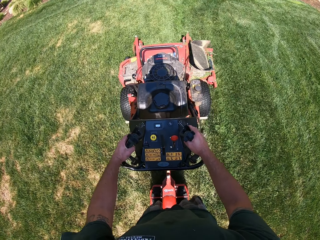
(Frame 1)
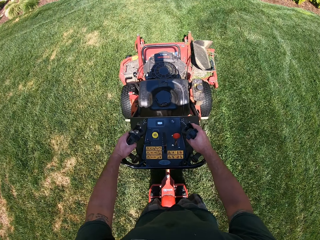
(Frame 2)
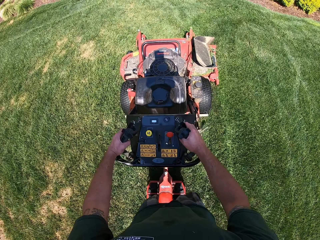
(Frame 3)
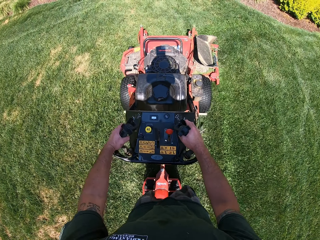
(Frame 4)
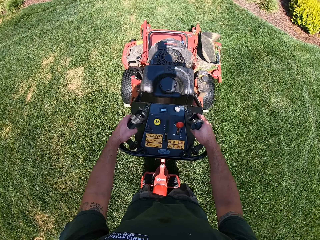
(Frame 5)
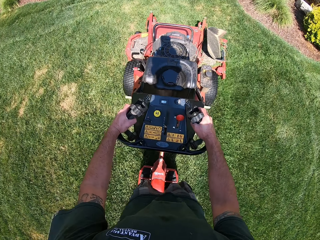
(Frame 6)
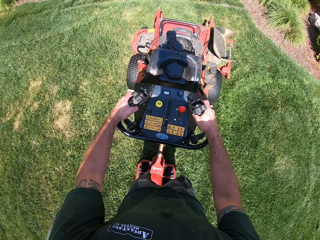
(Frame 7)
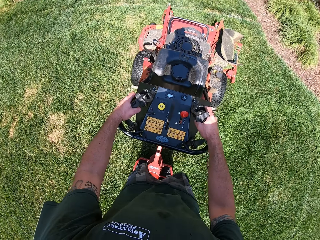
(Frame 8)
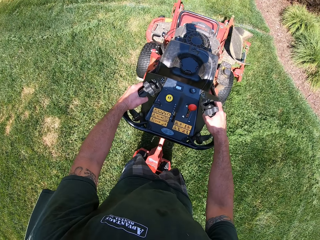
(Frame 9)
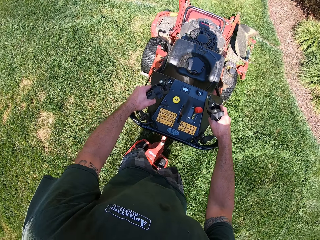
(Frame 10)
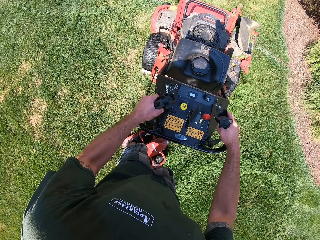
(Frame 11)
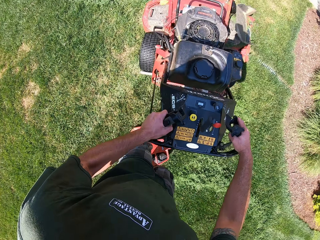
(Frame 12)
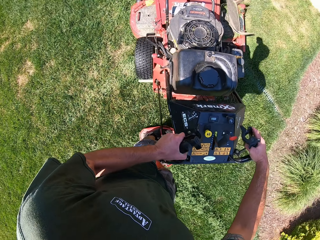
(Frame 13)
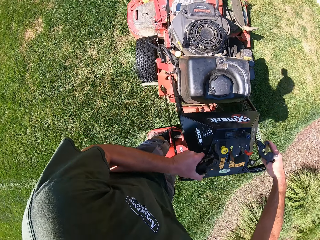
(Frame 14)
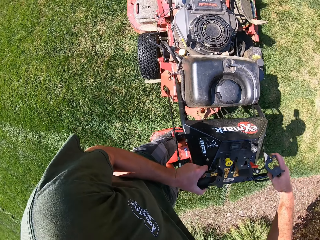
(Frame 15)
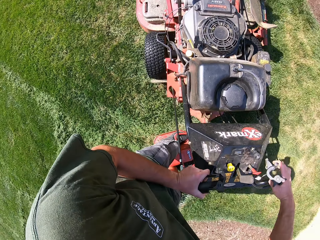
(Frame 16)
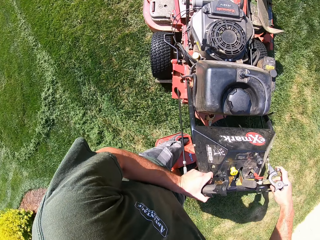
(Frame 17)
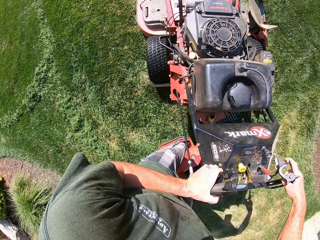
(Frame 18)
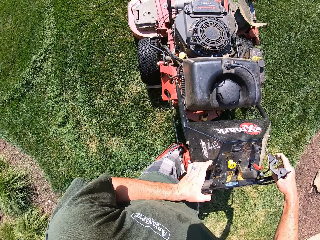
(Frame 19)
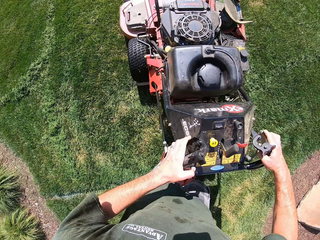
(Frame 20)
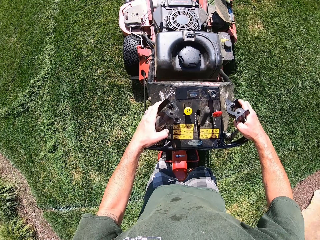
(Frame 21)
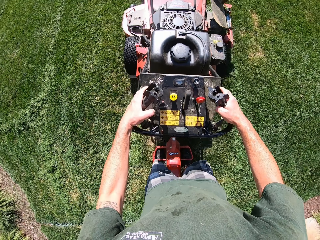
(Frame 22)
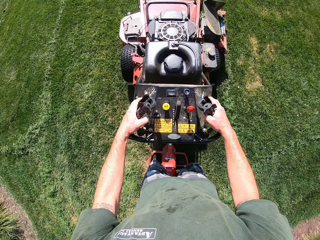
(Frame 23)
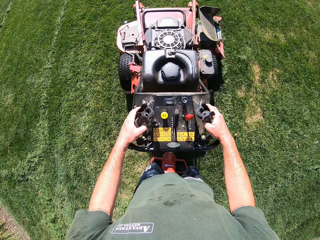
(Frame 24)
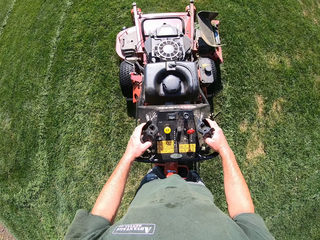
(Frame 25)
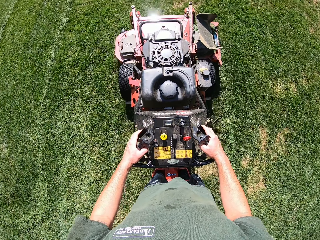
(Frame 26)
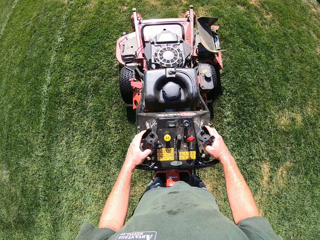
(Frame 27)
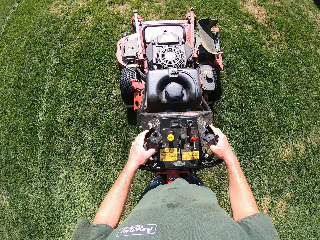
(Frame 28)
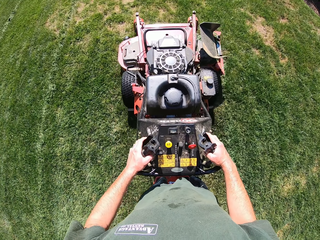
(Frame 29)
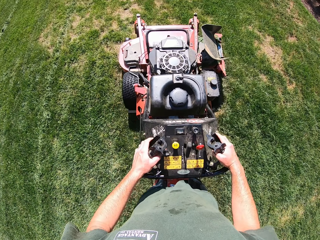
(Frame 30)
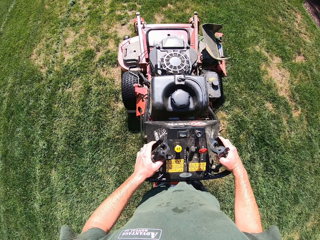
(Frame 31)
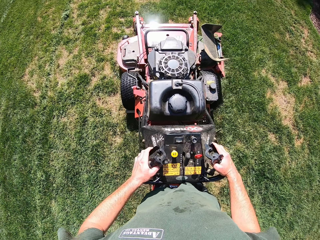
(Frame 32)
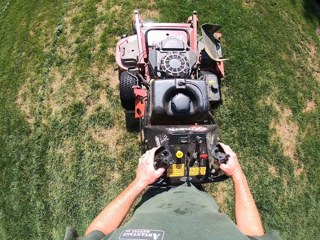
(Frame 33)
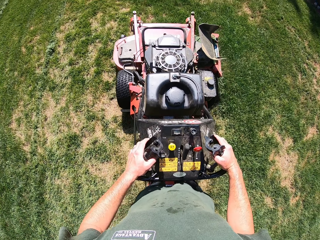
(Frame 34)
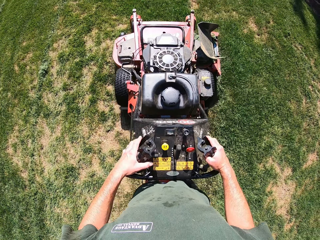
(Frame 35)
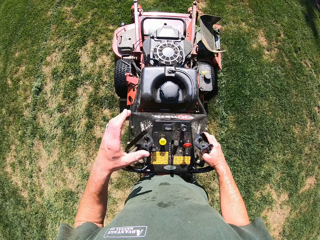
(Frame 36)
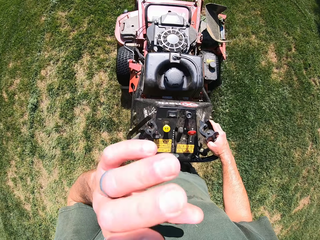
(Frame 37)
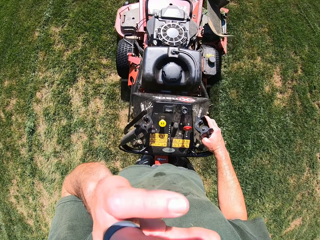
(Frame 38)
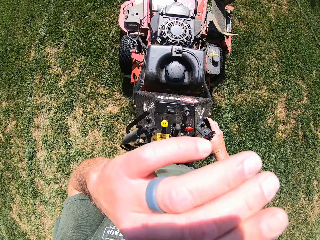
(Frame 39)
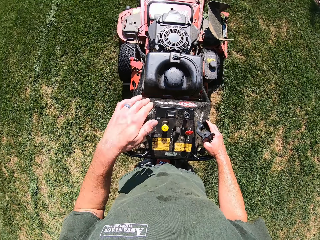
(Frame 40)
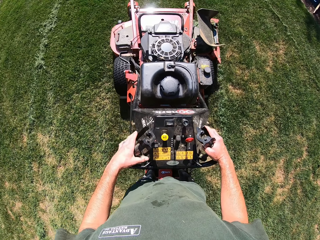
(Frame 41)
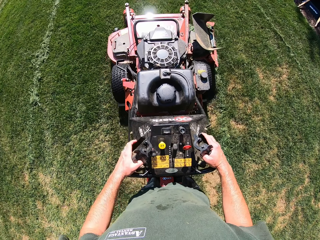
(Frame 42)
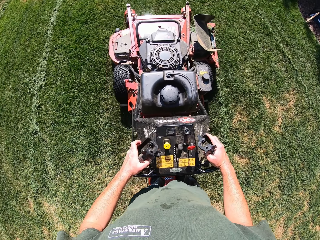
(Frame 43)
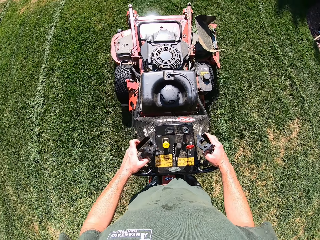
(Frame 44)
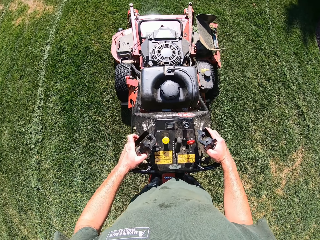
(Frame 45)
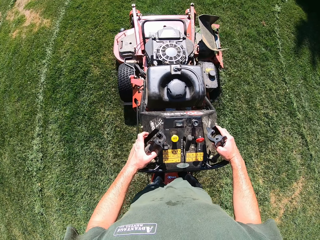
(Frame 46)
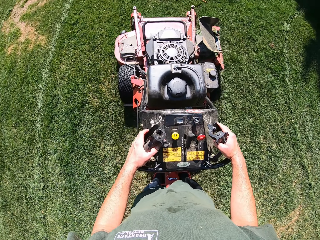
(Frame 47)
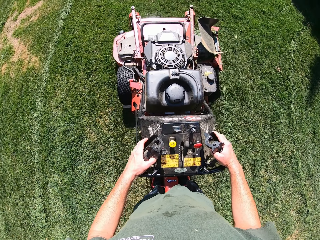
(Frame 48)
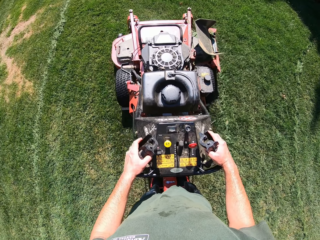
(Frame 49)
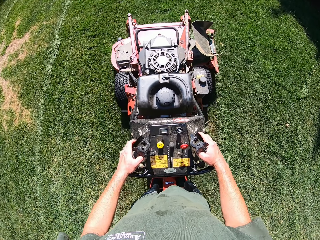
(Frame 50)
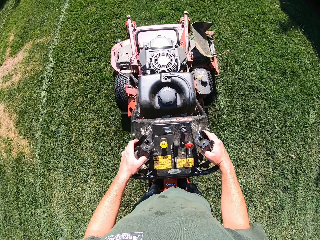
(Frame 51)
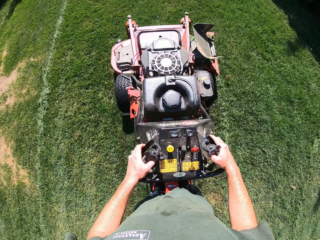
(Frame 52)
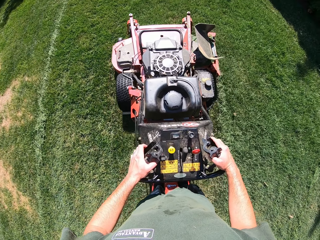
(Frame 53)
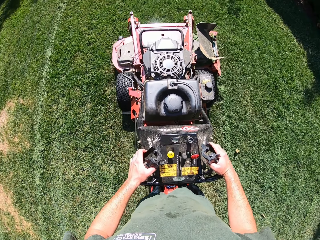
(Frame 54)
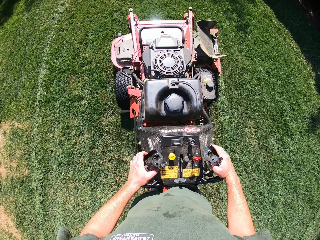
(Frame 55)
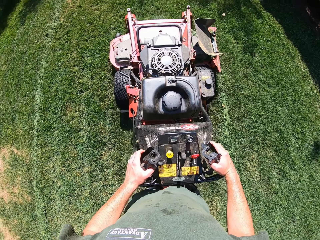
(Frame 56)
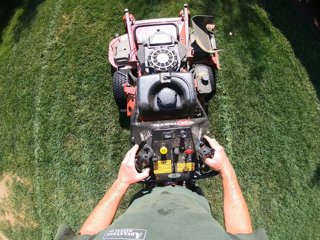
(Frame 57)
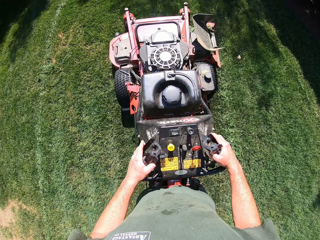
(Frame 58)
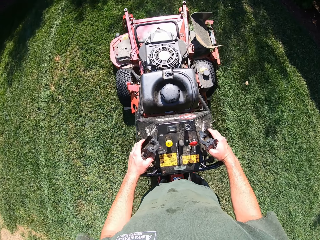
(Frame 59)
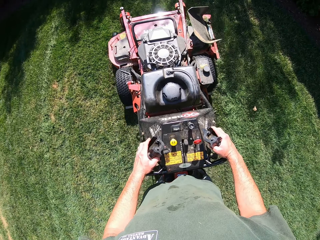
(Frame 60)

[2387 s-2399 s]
The camera wearer turns the lawn mower to the left. He mows the lawn with the lawn mower. He touches his nose briefly with his left hand. He returns his left hand on the lawn mower and holds the lawn mower handle.

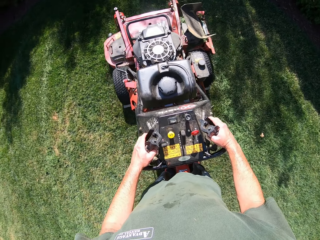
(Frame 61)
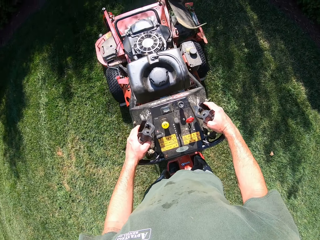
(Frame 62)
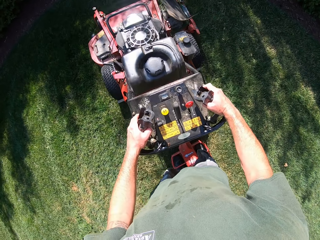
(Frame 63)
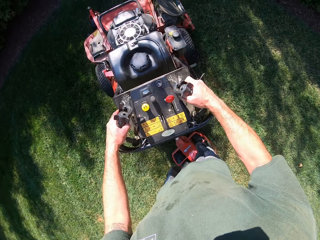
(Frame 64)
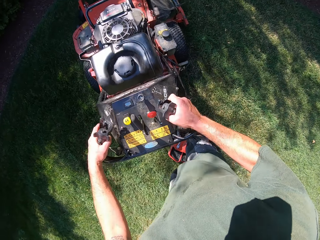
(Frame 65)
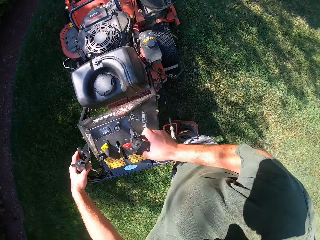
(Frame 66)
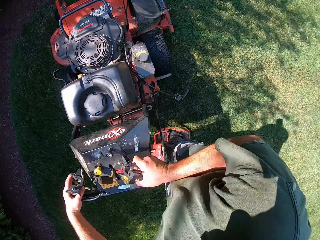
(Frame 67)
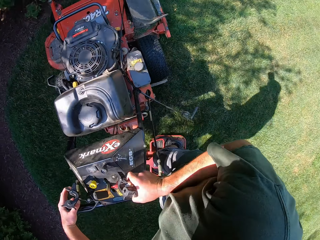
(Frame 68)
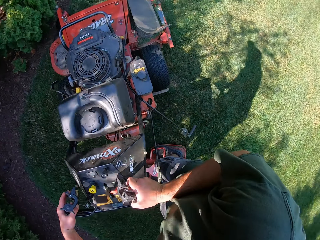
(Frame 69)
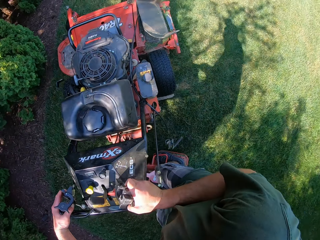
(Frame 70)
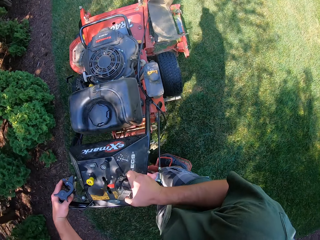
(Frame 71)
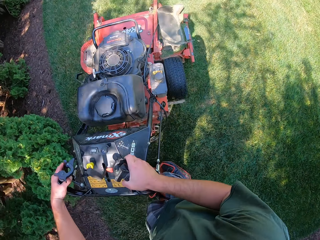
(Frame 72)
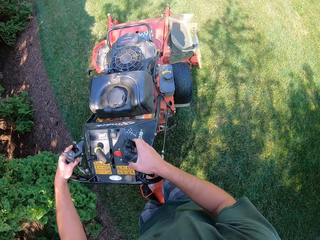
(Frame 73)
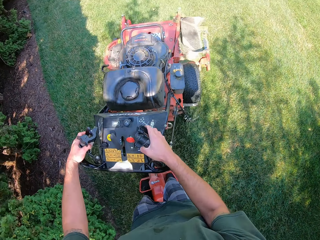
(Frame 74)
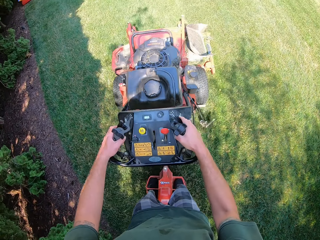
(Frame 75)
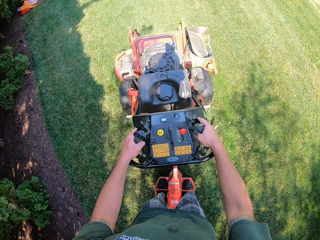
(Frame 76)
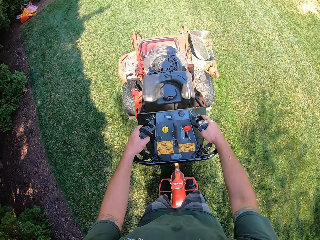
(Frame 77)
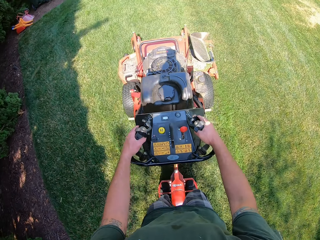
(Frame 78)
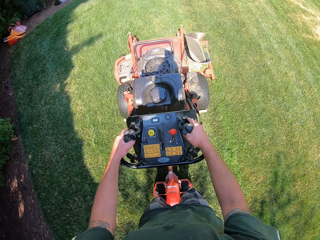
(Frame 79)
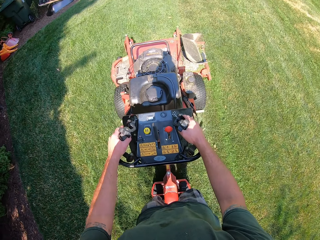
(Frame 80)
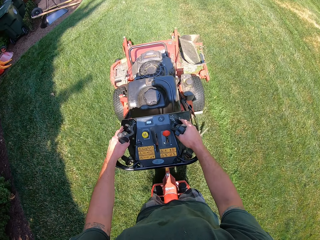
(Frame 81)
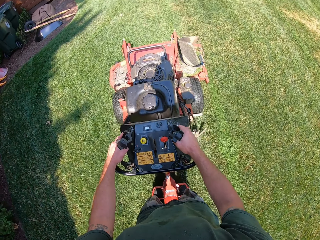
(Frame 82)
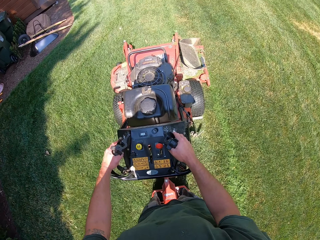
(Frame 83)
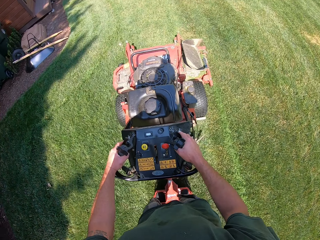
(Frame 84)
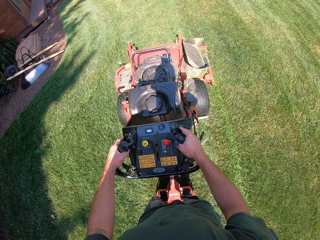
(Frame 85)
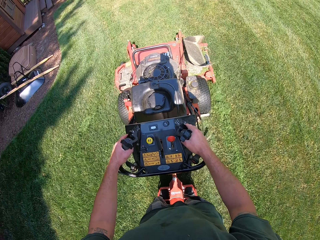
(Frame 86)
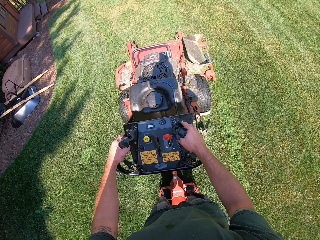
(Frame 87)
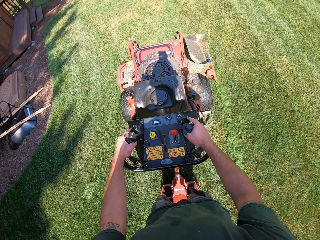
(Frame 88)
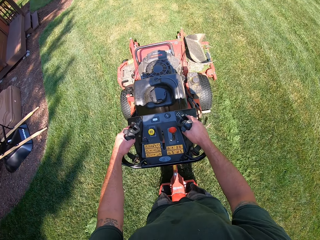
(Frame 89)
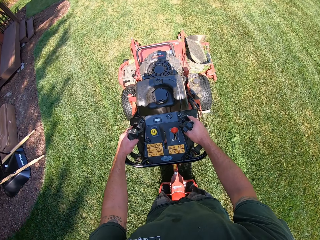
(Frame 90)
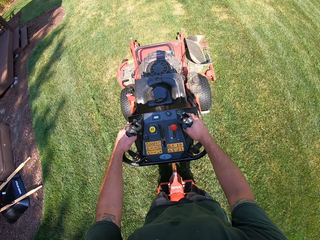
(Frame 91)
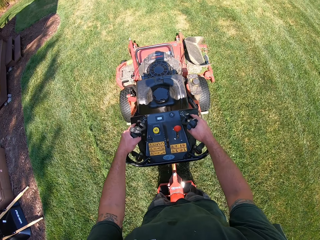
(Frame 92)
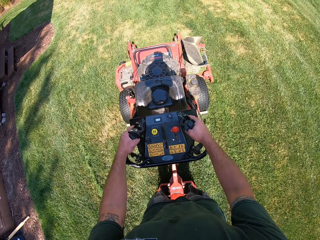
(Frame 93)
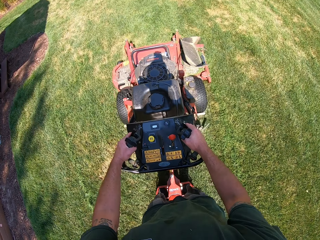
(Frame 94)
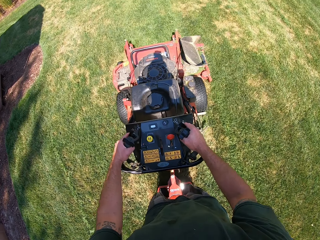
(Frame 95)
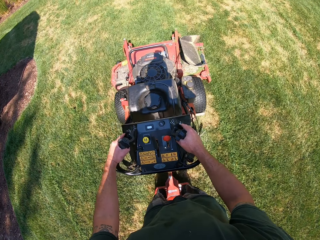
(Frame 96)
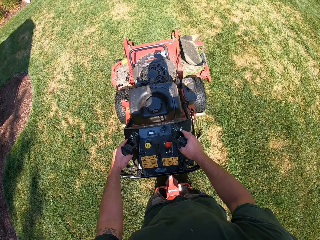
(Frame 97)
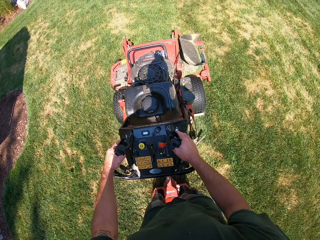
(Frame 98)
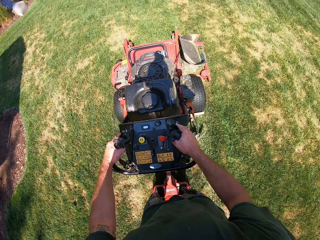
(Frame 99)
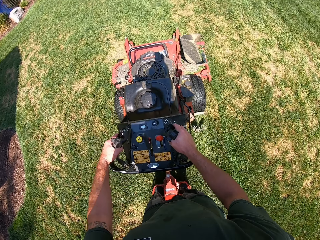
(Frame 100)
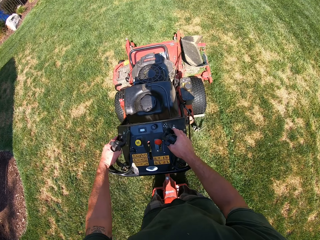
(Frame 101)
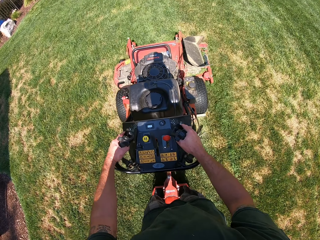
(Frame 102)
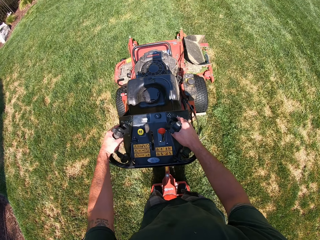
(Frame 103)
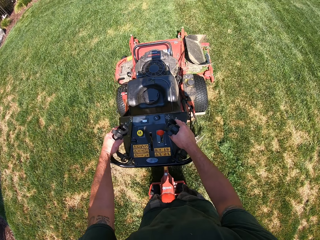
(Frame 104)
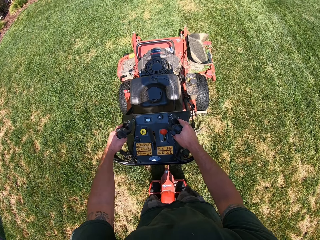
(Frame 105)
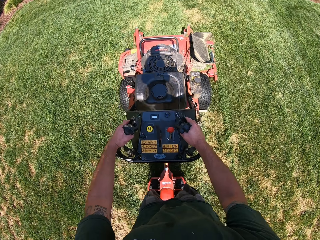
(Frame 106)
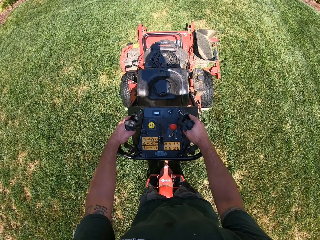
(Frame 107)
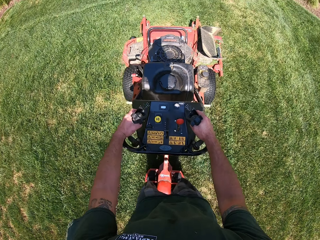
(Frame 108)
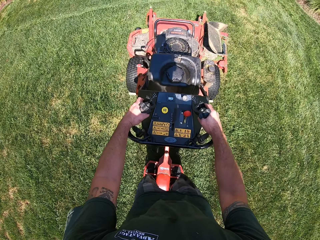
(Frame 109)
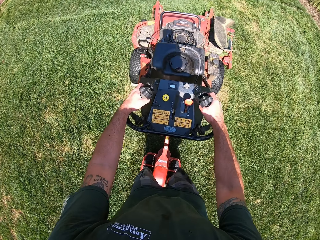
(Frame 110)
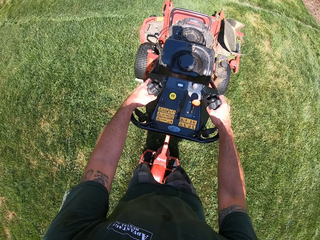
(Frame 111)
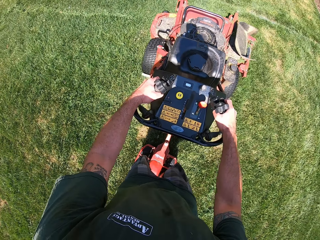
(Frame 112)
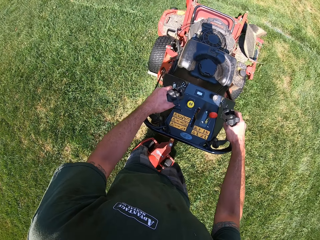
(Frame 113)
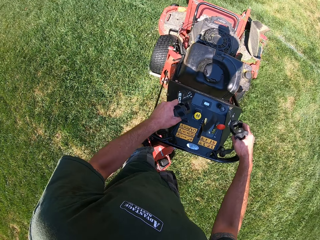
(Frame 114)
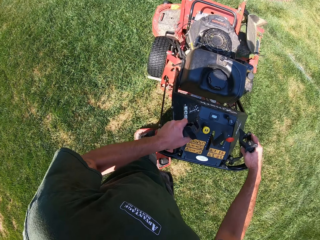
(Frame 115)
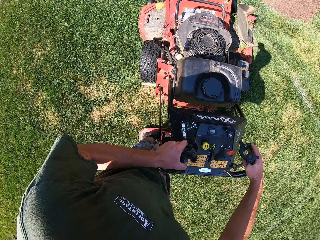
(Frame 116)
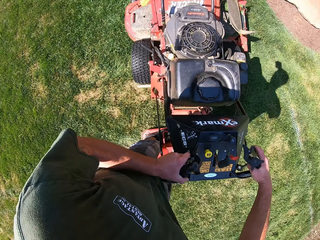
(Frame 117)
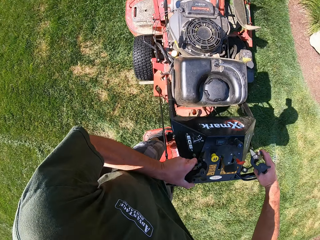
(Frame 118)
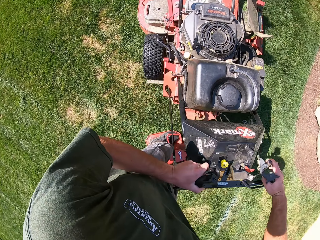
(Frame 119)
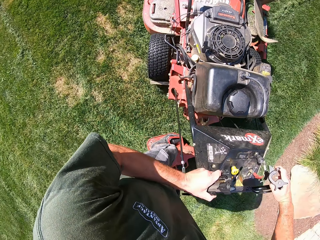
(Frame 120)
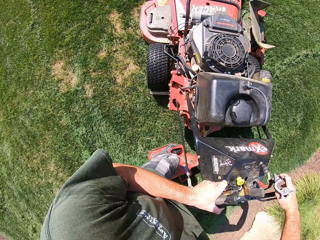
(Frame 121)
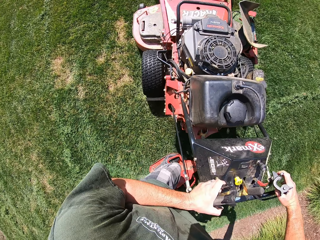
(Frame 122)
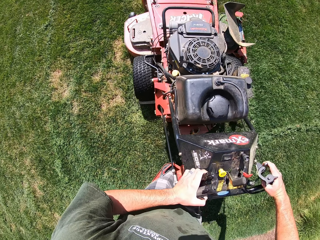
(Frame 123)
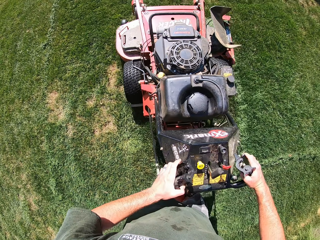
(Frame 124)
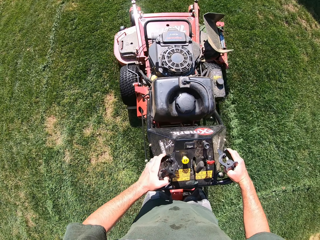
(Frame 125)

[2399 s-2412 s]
The camera wearer turns the lawn mower to the right. They mow the lawn with the lawn mower. They turn the lawn mower to the left.
